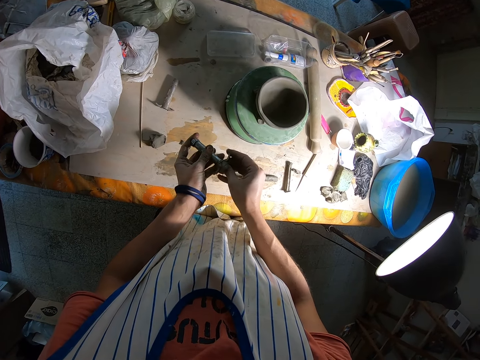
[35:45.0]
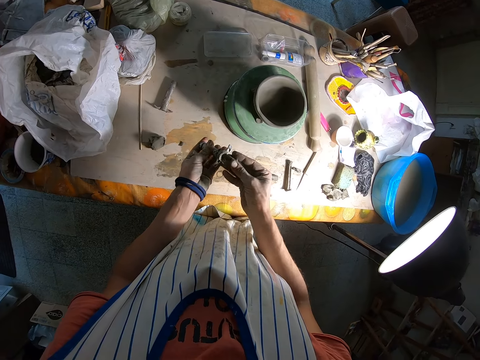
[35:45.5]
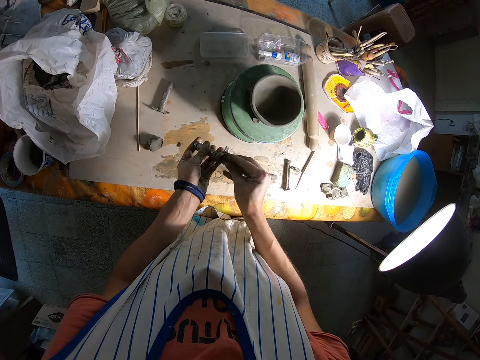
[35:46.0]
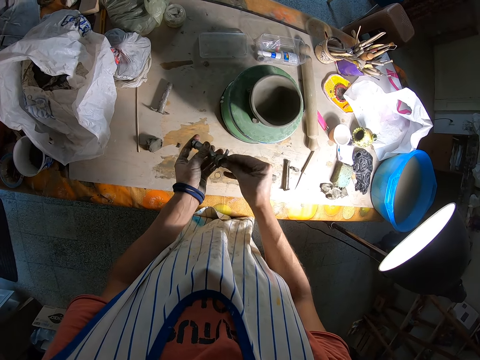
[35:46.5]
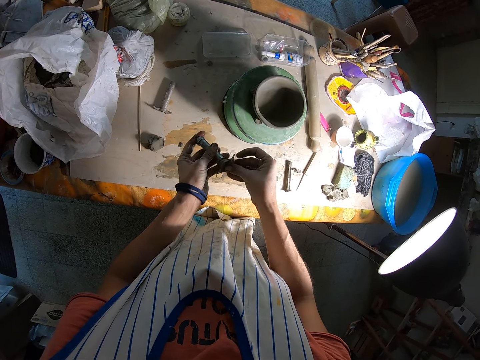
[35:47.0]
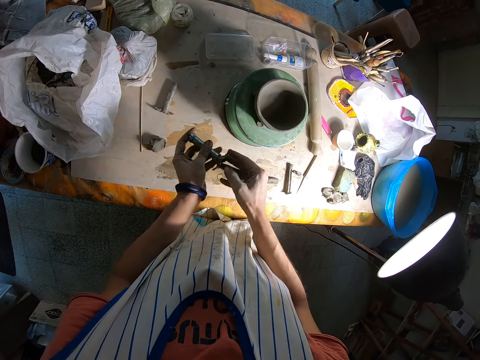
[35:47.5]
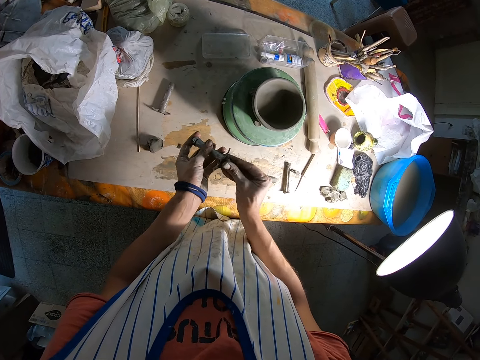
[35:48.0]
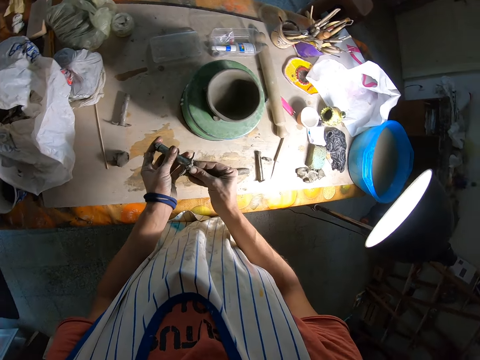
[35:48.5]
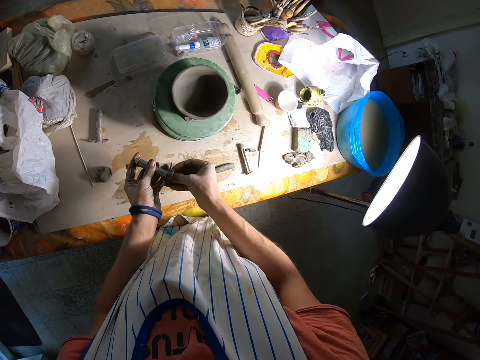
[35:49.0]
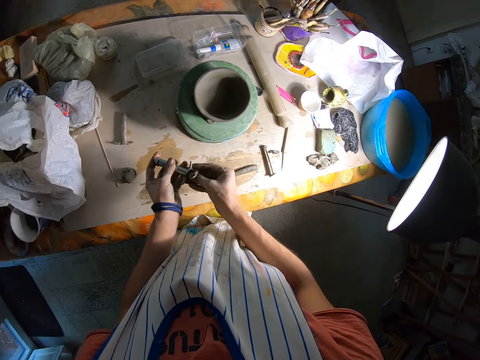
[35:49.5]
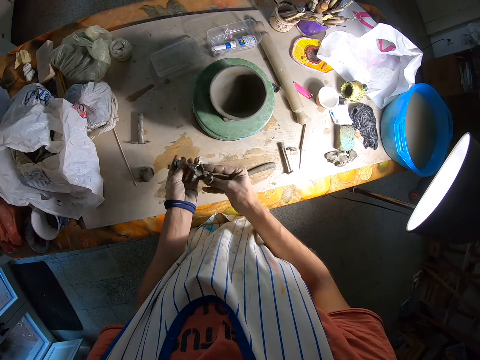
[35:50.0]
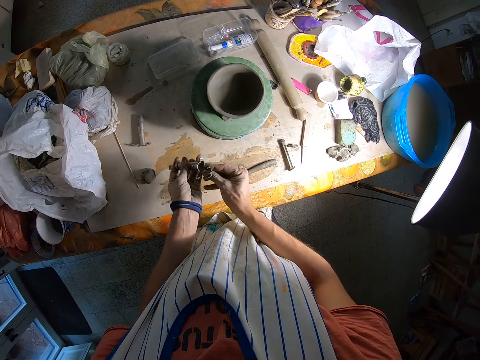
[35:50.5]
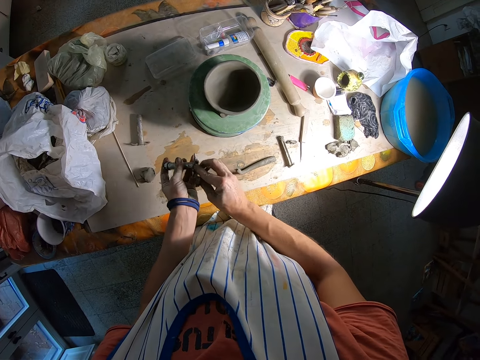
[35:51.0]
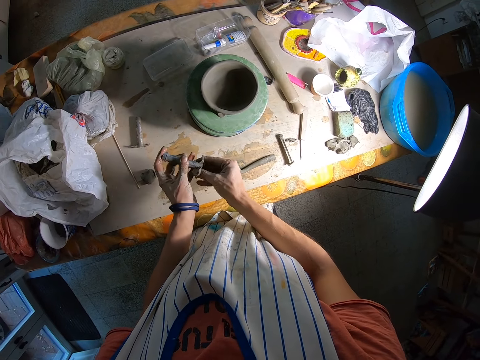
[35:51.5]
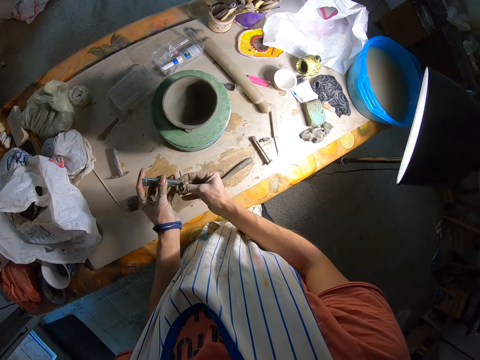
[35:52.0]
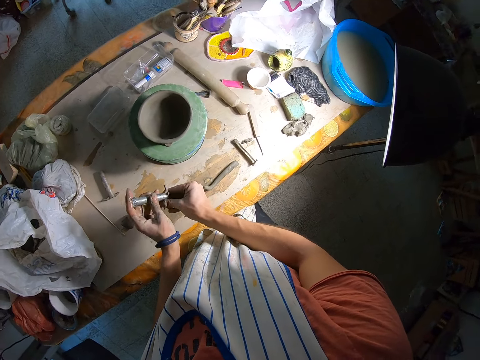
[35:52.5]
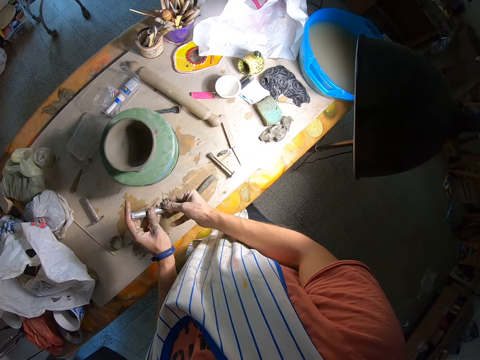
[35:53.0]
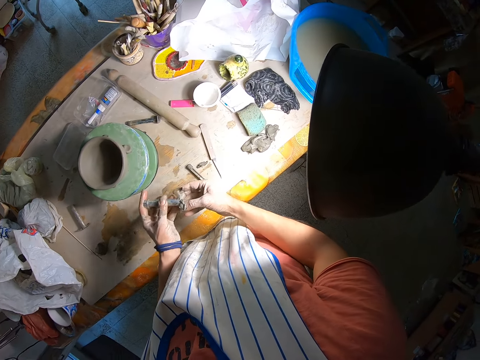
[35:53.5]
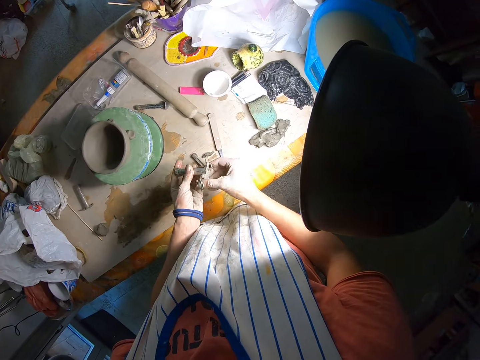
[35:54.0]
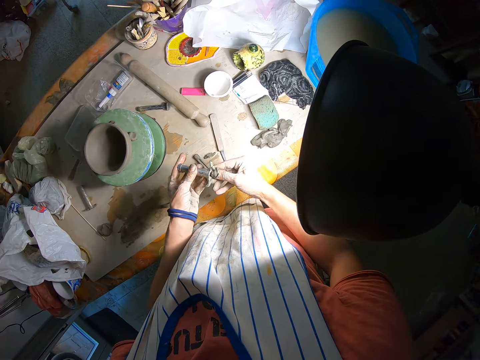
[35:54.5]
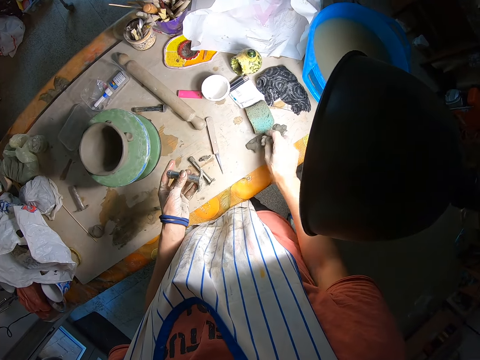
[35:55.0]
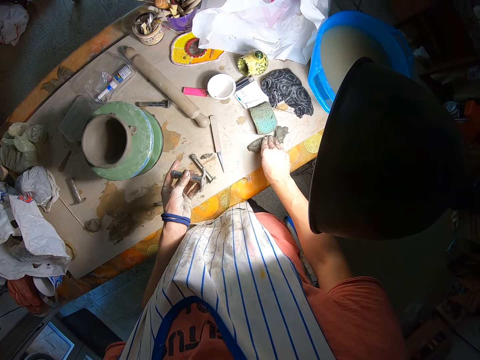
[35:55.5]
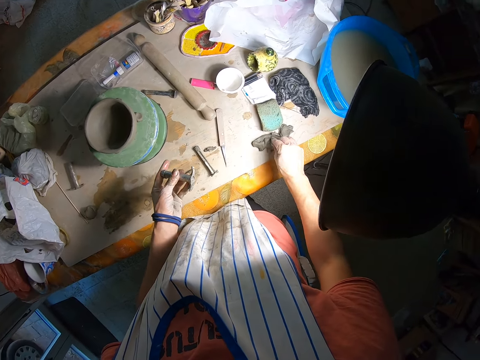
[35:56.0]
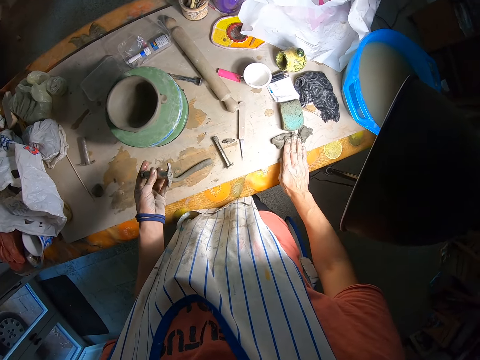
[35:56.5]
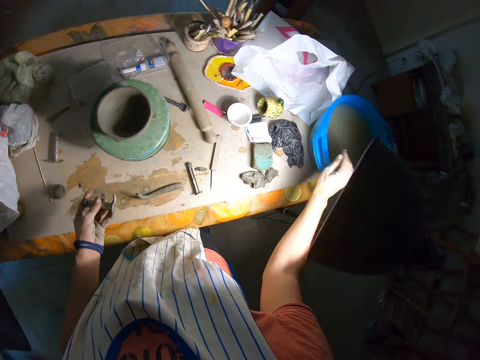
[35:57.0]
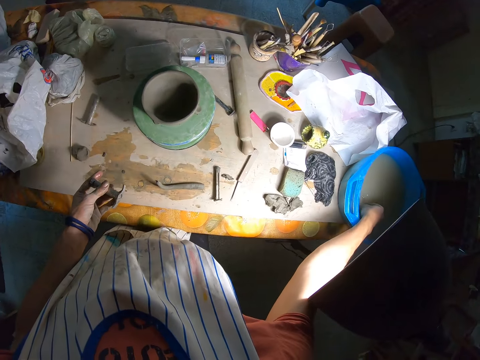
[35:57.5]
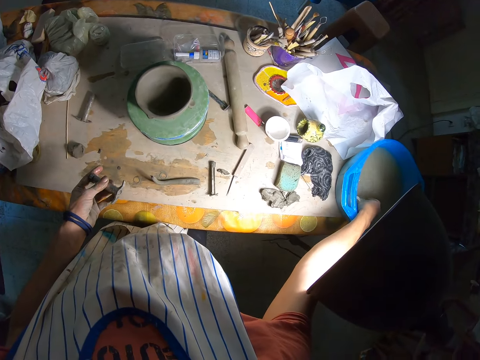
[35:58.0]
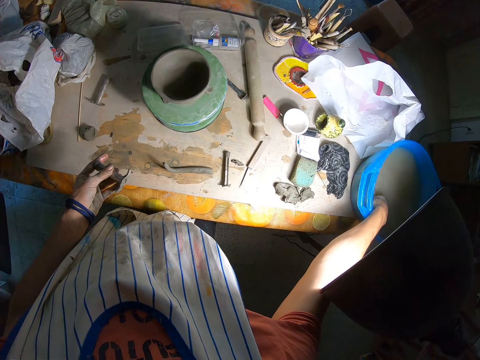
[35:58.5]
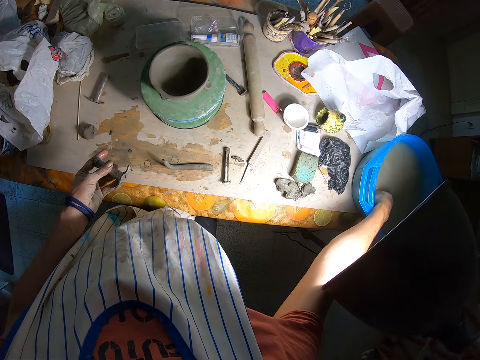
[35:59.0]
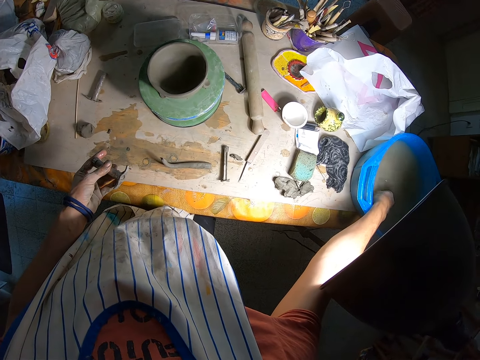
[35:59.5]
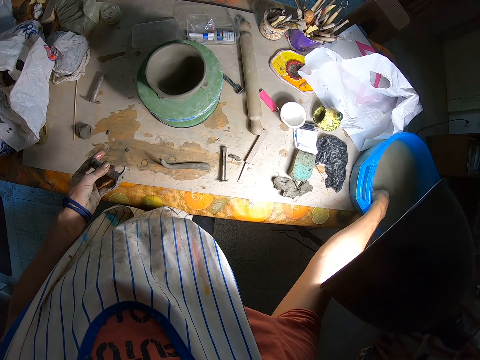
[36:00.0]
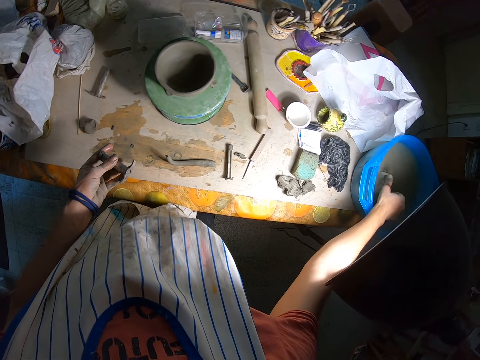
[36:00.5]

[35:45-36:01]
The camera wearer presses a clay mold on the table with his right hand. He puts down the clay. He rinses his right hand in the bowl of water on the table.

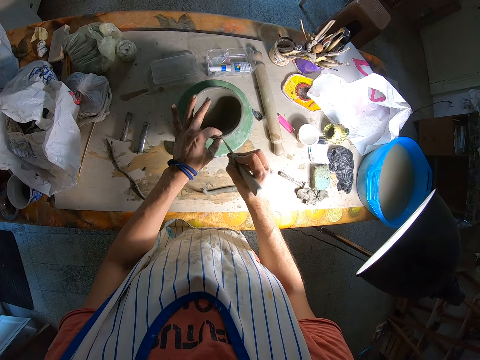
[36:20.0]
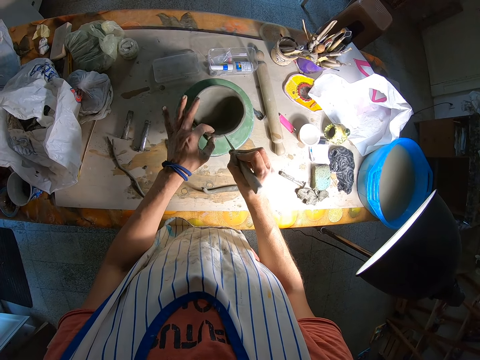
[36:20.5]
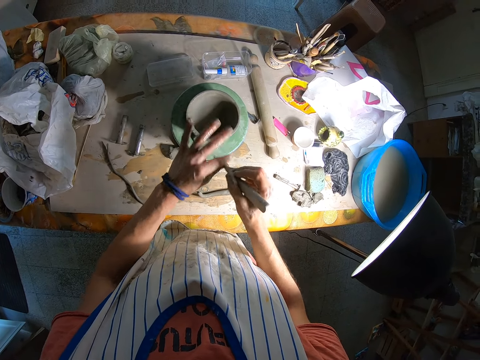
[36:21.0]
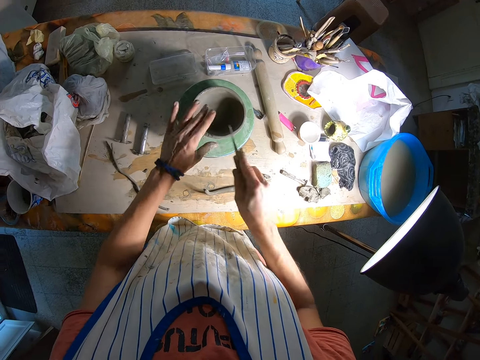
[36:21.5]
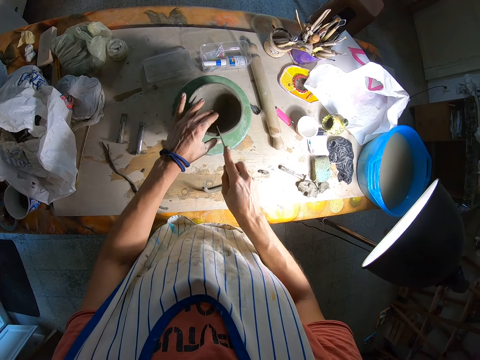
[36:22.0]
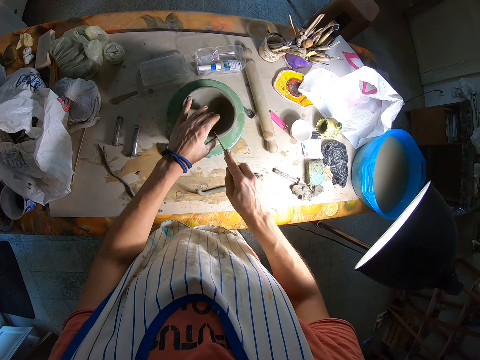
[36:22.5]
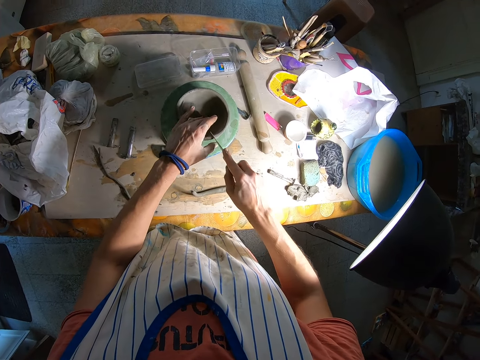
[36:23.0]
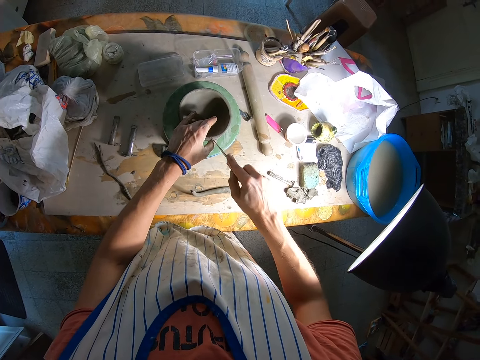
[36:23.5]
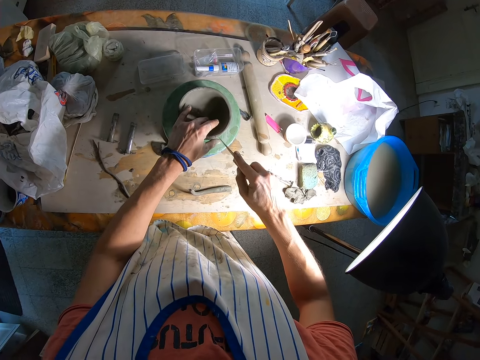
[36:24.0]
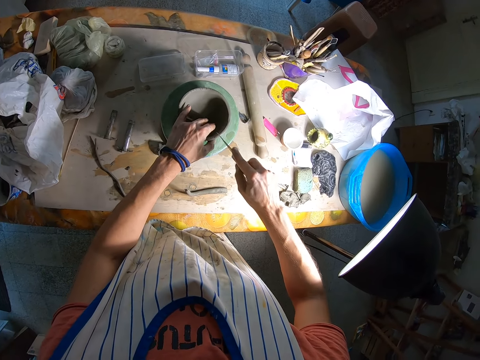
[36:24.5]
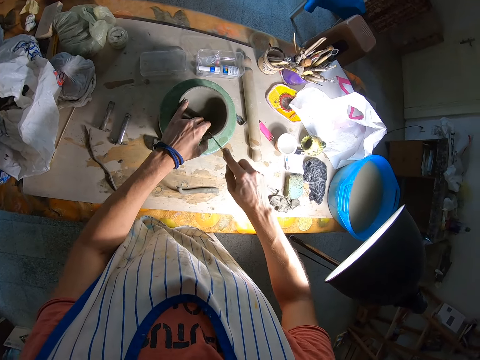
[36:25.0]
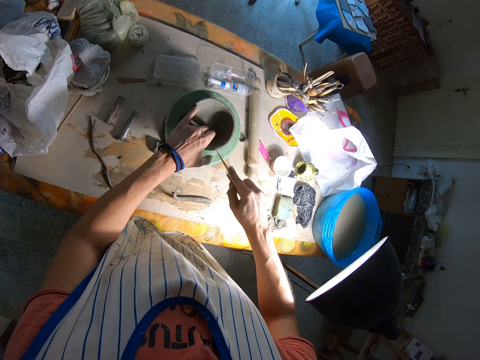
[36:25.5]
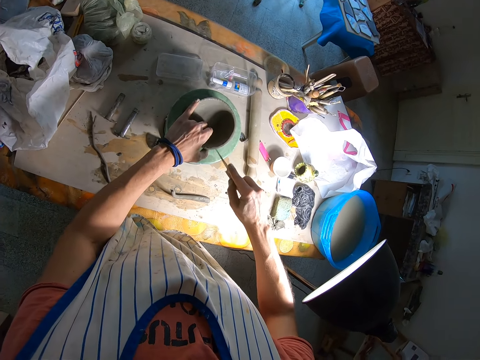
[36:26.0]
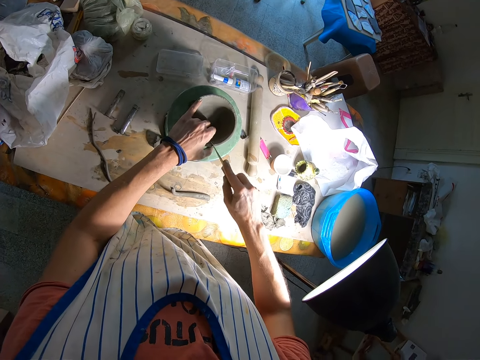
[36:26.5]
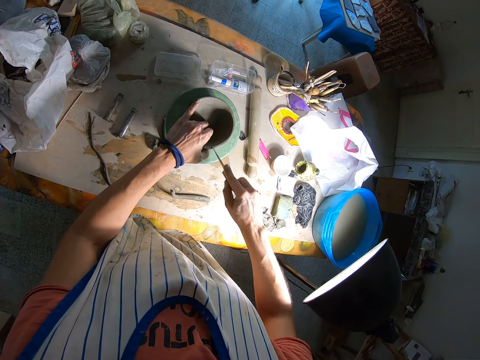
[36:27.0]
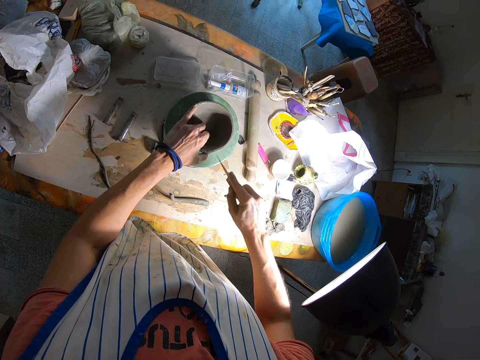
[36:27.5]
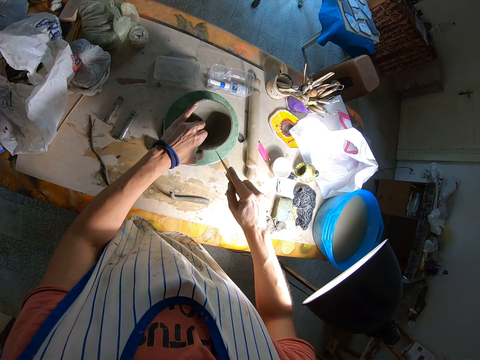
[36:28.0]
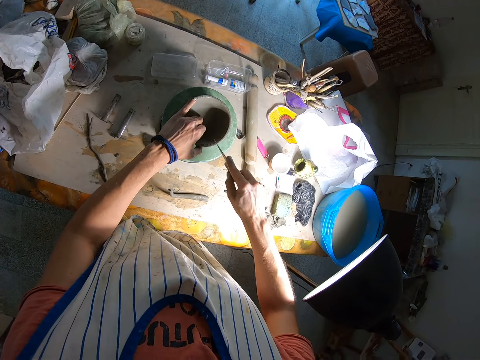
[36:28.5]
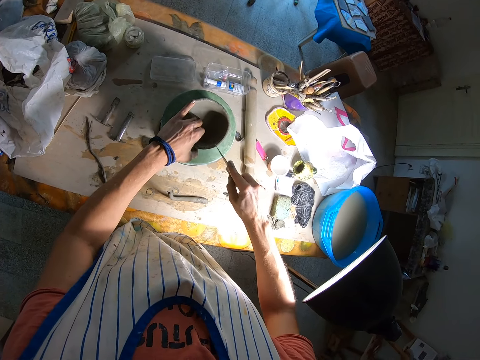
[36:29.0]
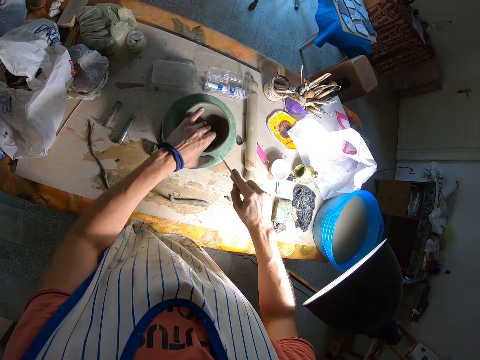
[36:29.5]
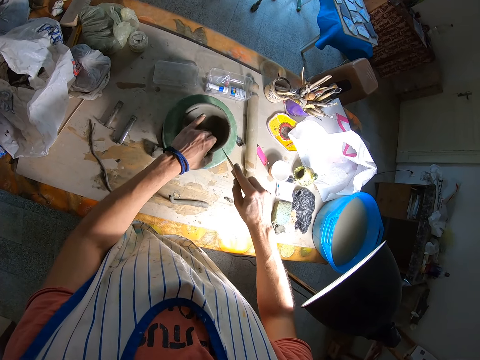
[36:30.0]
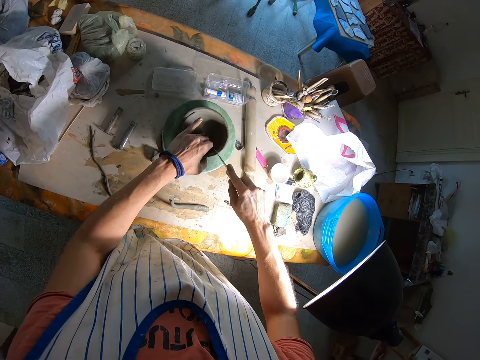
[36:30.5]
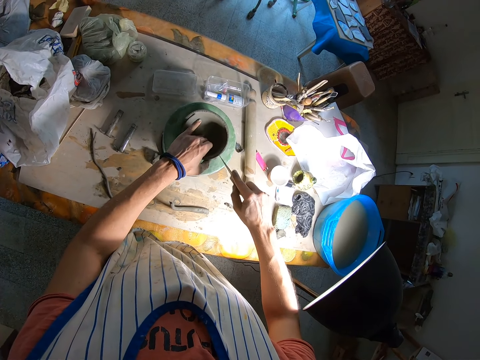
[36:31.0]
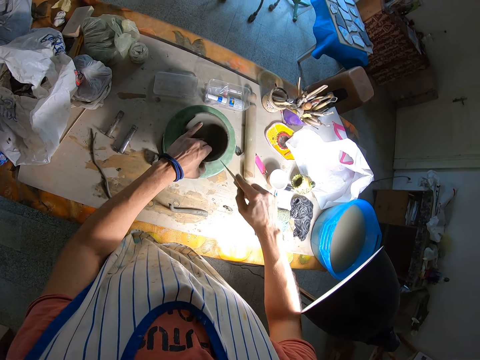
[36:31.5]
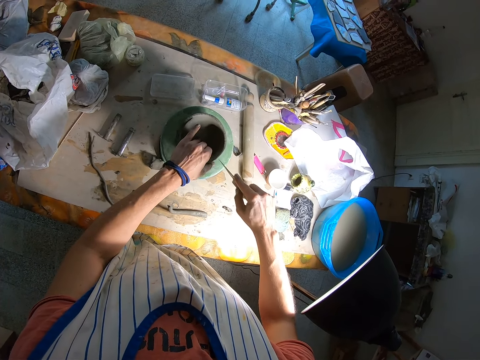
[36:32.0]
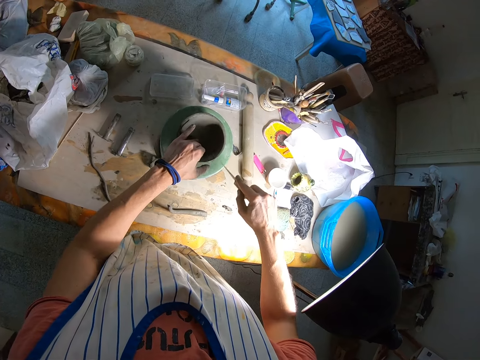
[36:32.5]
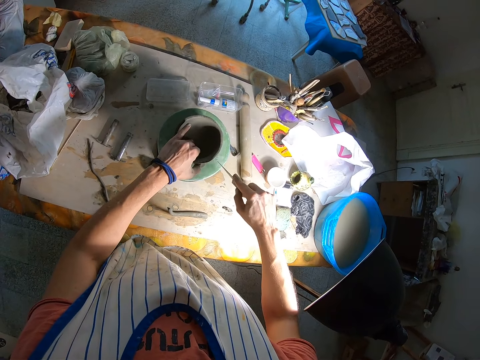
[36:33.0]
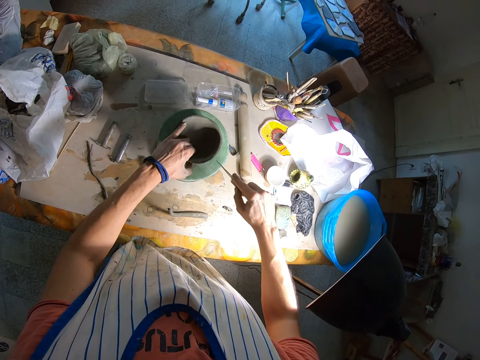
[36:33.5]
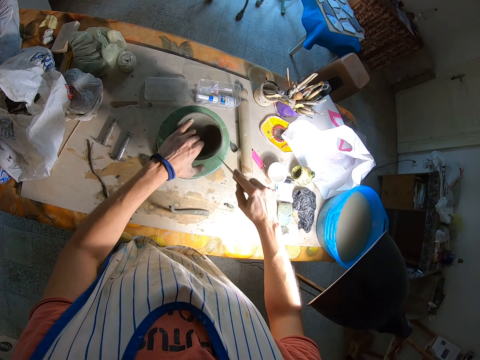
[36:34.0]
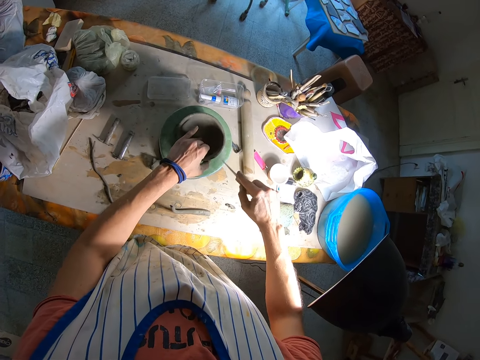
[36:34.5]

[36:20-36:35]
The camera wearer turns the cutter. They cut the mold clay and hold the mold clay.
